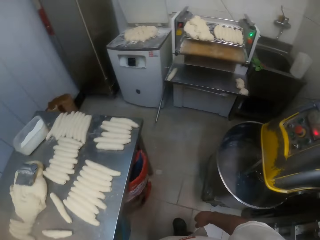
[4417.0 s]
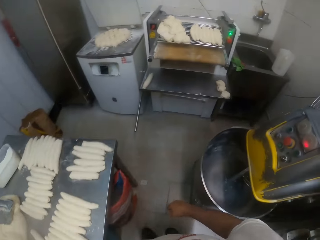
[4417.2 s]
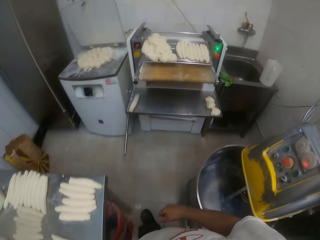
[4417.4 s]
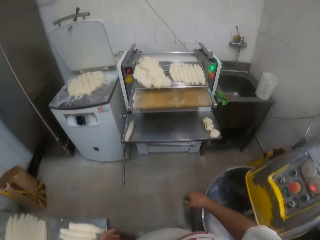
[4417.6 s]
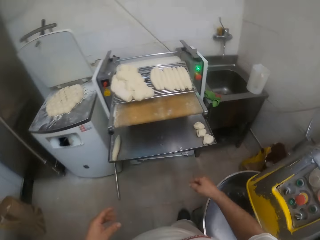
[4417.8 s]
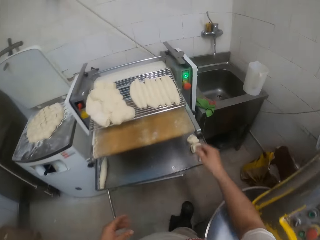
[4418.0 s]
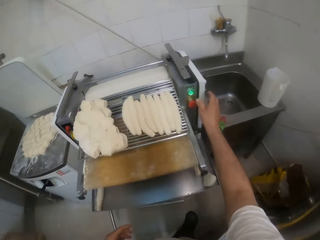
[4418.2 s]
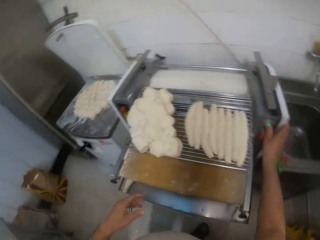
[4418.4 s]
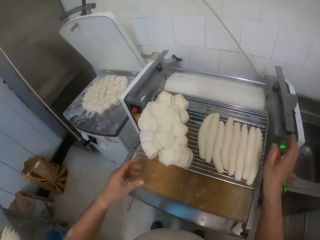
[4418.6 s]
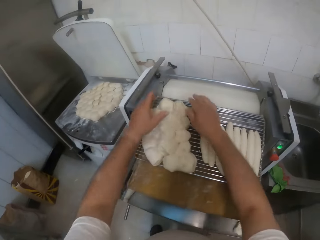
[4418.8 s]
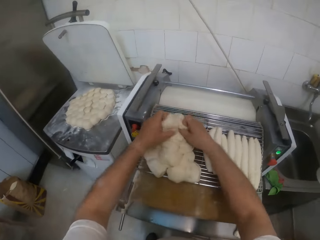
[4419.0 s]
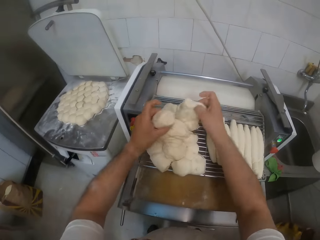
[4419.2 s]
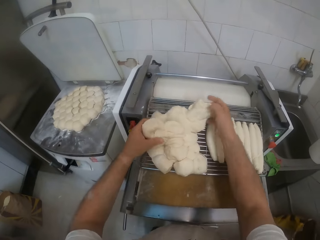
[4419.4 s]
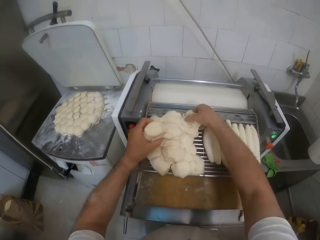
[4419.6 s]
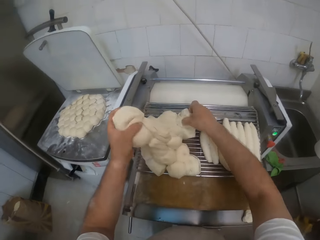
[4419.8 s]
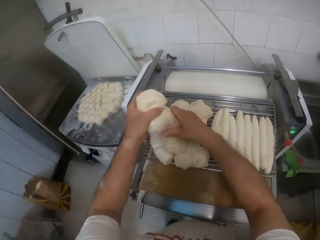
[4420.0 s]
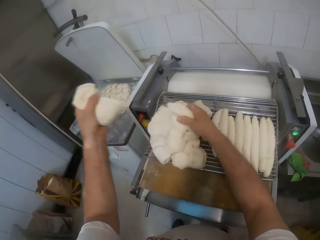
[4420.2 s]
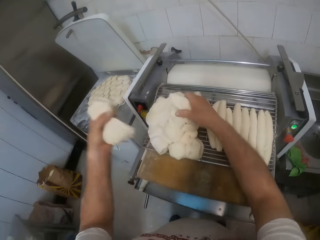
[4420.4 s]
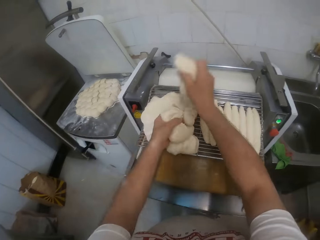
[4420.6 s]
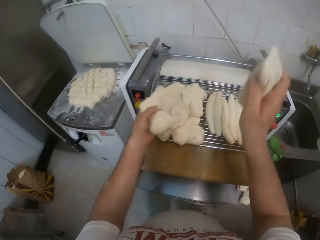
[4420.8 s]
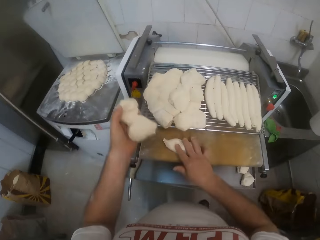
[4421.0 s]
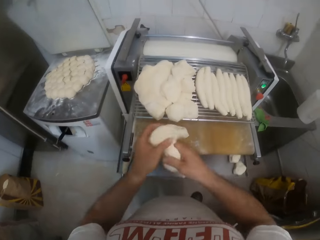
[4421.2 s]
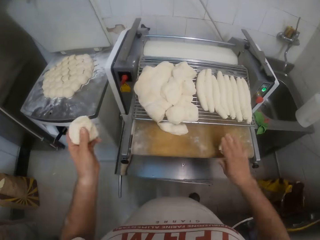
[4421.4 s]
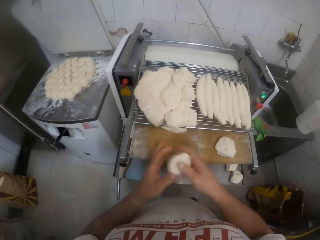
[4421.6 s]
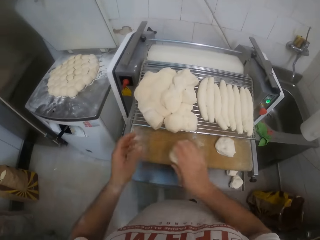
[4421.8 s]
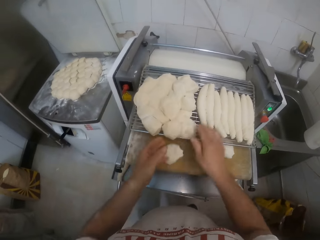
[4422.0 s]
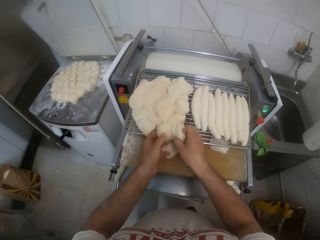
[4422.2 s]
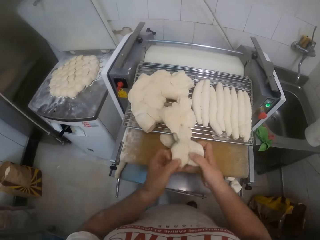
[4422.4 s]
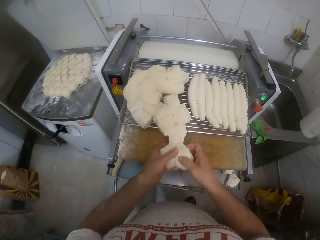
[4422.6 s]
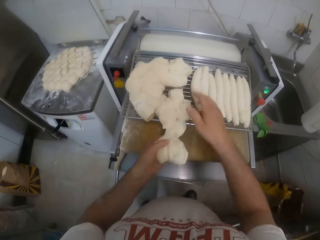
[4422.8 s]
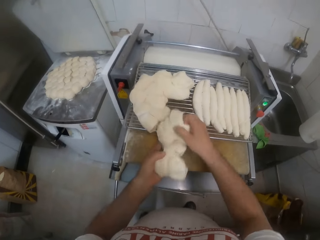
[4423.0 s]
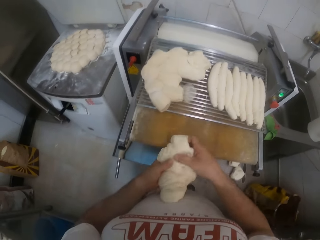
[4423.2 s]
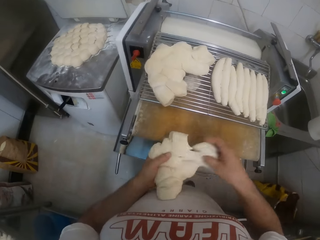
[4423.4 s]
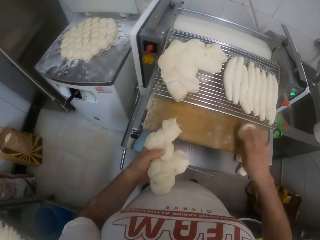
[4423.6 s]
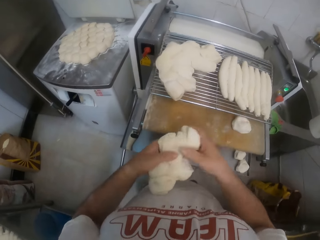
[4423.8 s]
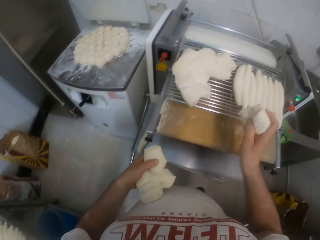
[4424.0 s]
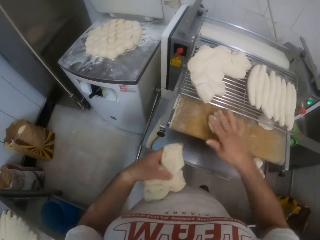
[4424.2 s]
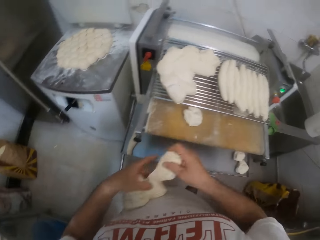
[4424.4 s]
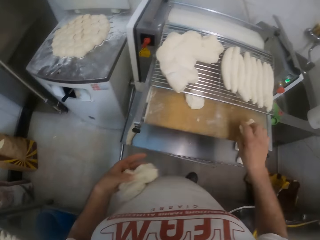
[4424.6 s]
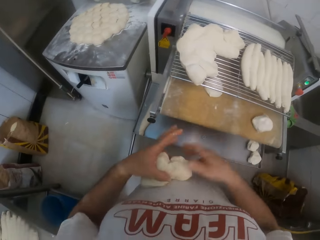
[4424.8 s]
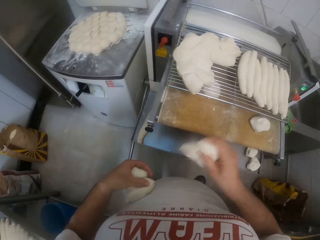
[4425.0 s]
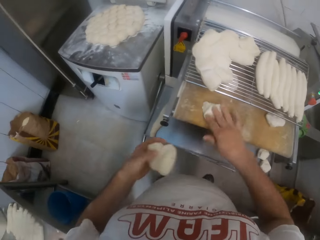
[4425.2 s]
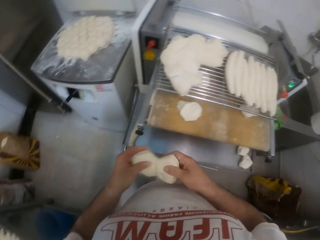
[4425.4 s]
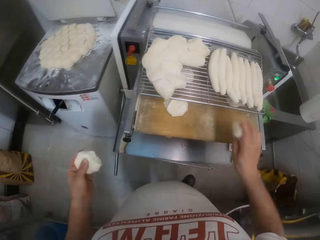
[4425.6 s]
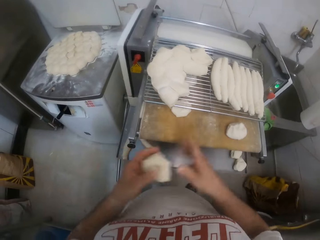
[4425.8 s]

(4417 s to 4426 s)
The camera wearer walks around the bakery. He picks doughs from the dough roller with both hands. He puts the dough in the dough roller with his right hand. He picks doughs from the dough roller with both hands. He puts the dough in the dough roller with his right hand.

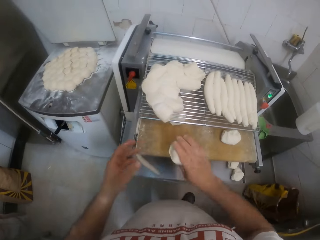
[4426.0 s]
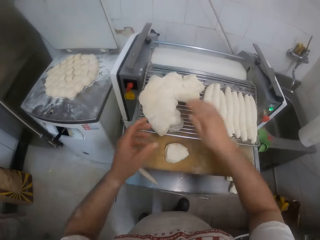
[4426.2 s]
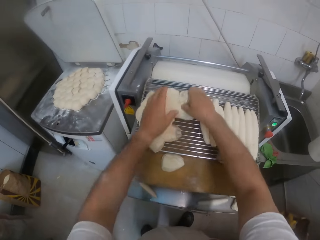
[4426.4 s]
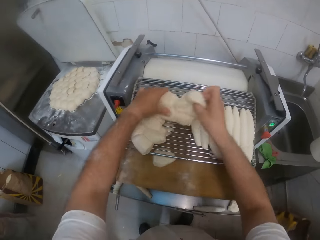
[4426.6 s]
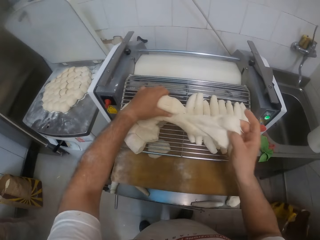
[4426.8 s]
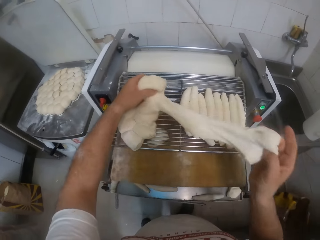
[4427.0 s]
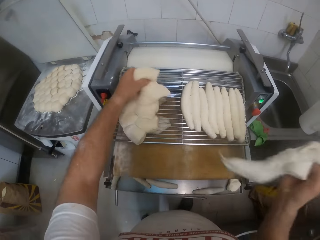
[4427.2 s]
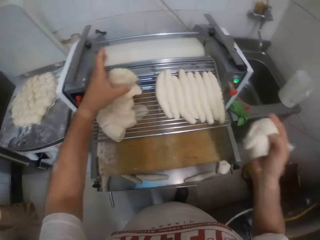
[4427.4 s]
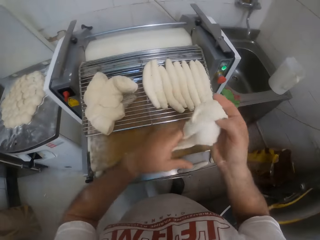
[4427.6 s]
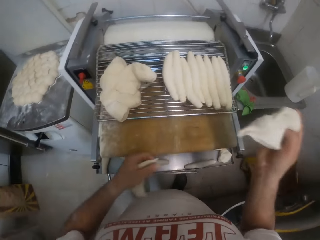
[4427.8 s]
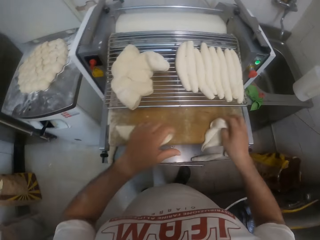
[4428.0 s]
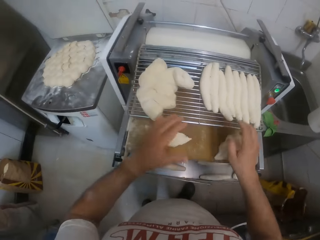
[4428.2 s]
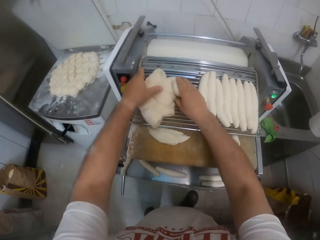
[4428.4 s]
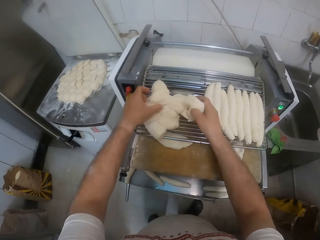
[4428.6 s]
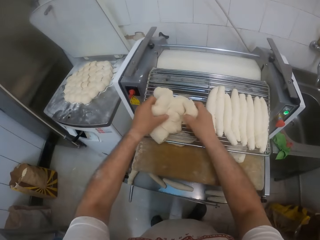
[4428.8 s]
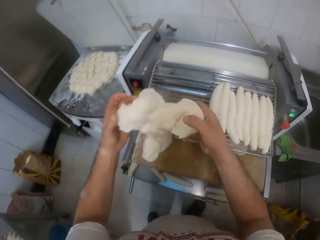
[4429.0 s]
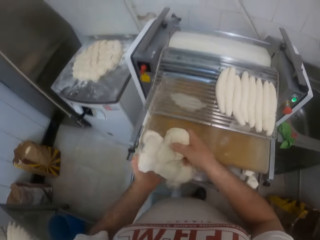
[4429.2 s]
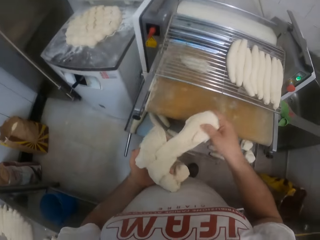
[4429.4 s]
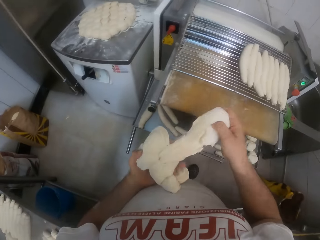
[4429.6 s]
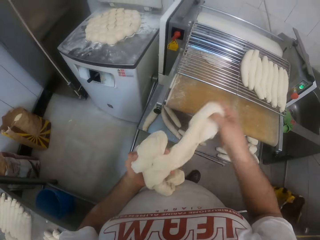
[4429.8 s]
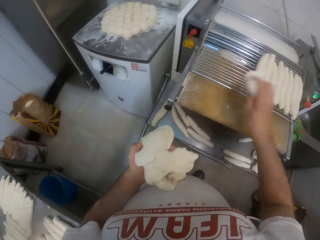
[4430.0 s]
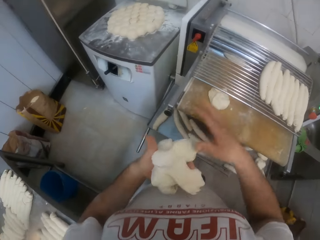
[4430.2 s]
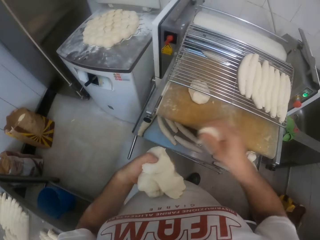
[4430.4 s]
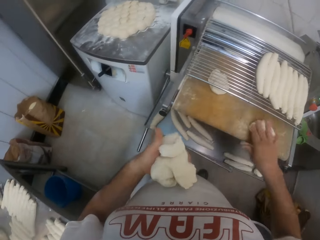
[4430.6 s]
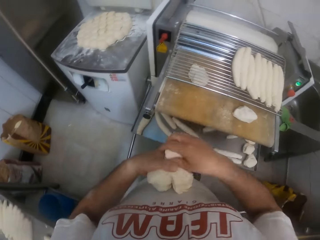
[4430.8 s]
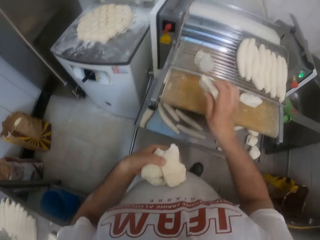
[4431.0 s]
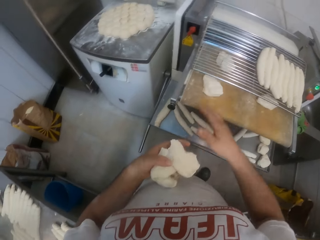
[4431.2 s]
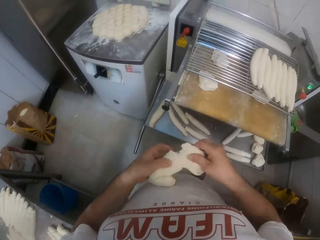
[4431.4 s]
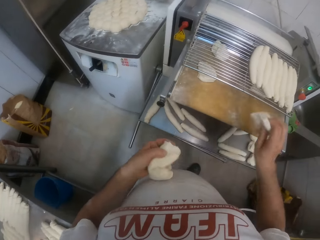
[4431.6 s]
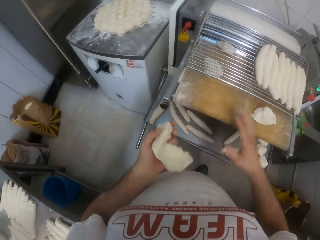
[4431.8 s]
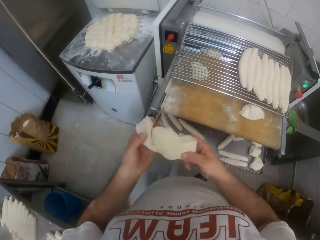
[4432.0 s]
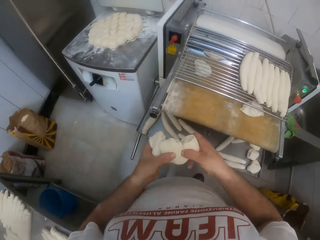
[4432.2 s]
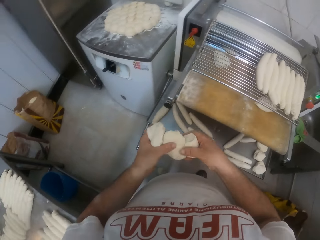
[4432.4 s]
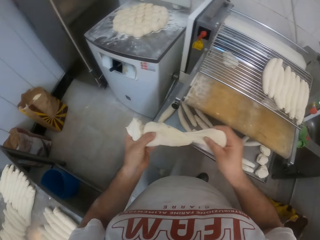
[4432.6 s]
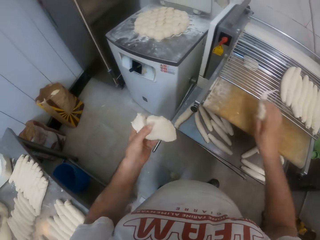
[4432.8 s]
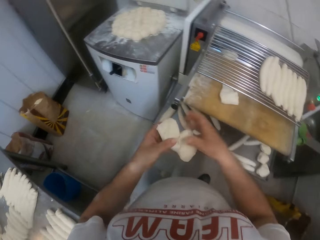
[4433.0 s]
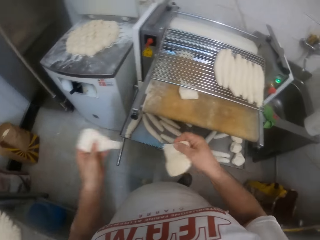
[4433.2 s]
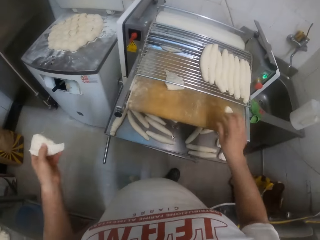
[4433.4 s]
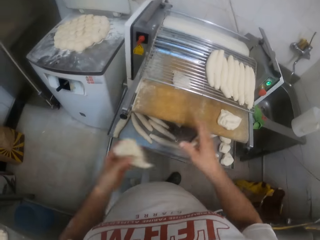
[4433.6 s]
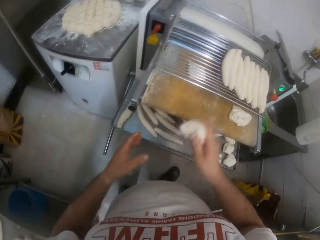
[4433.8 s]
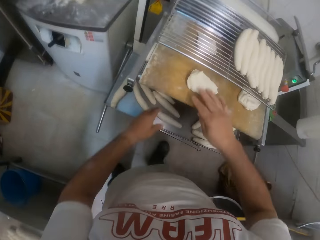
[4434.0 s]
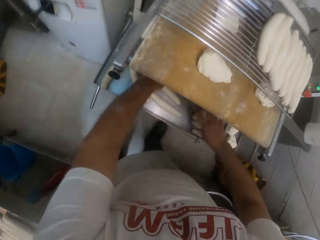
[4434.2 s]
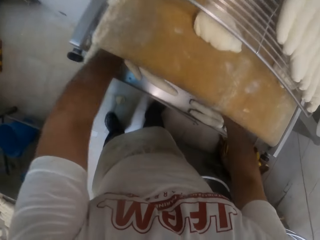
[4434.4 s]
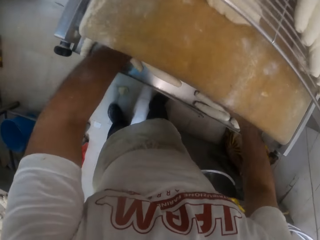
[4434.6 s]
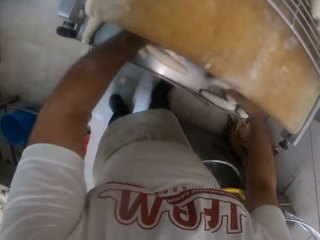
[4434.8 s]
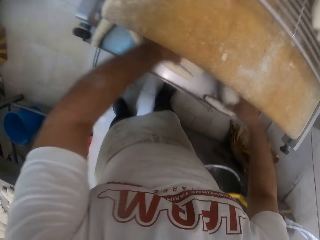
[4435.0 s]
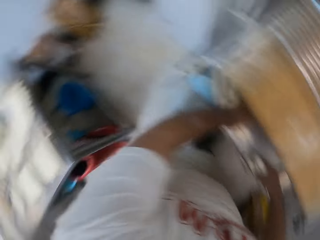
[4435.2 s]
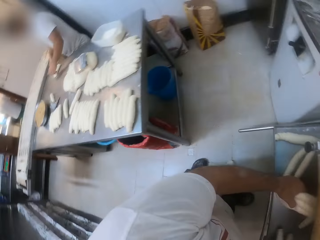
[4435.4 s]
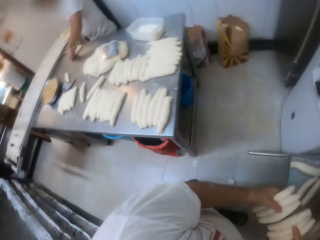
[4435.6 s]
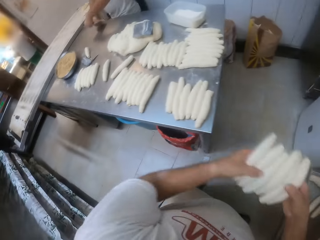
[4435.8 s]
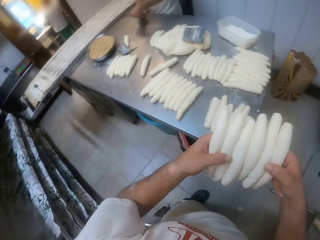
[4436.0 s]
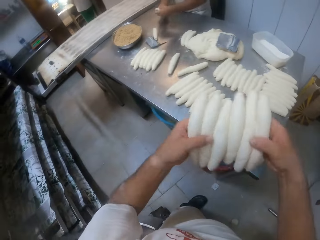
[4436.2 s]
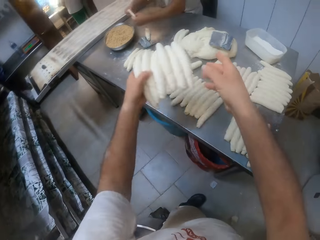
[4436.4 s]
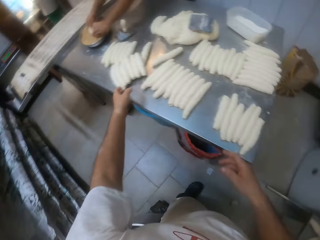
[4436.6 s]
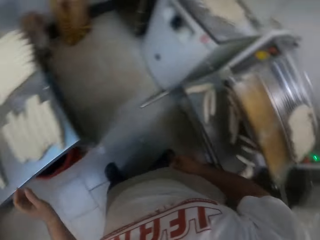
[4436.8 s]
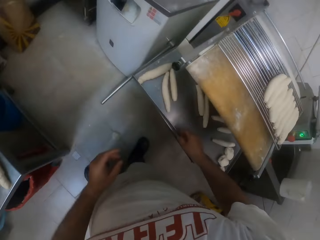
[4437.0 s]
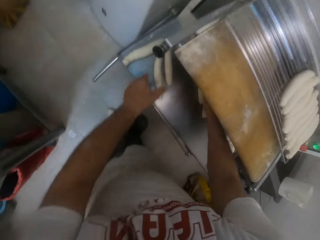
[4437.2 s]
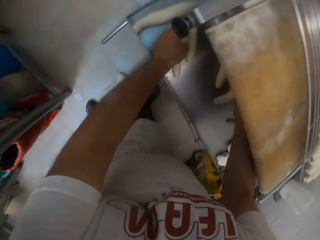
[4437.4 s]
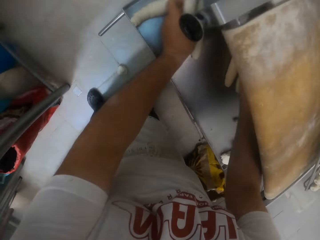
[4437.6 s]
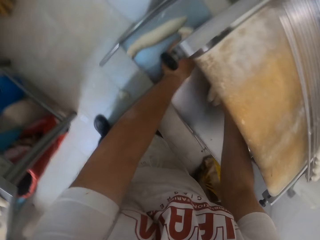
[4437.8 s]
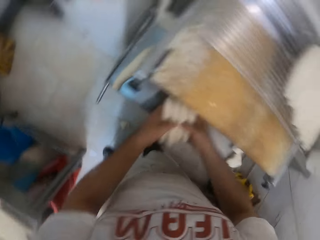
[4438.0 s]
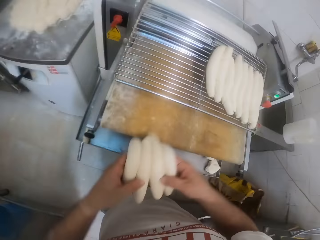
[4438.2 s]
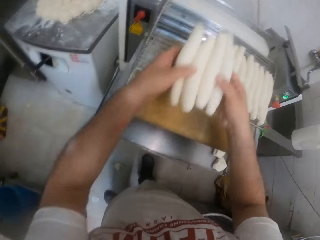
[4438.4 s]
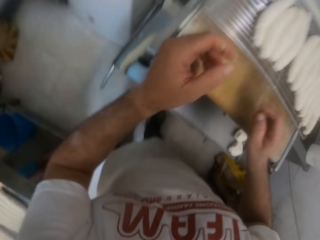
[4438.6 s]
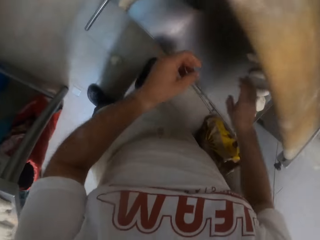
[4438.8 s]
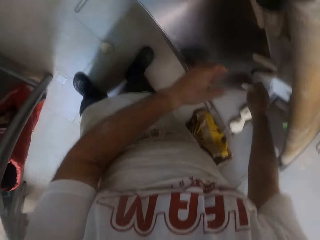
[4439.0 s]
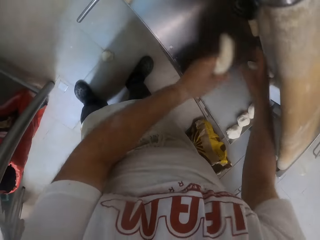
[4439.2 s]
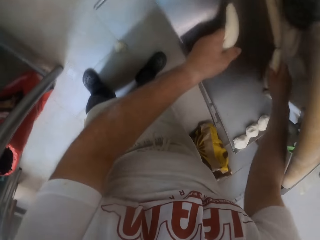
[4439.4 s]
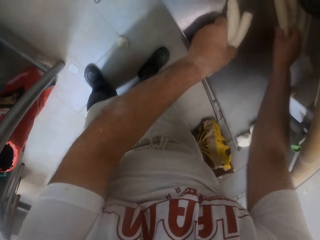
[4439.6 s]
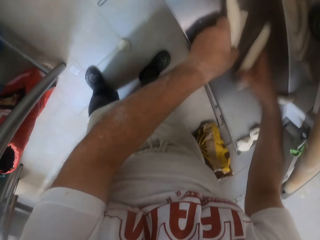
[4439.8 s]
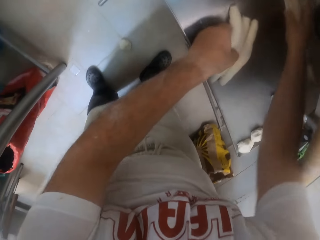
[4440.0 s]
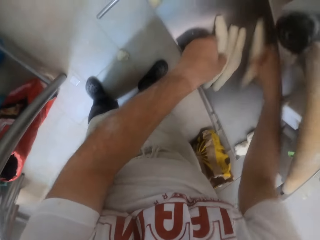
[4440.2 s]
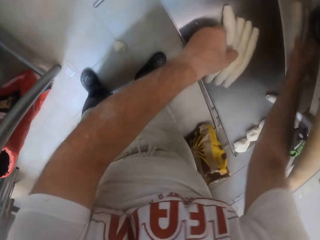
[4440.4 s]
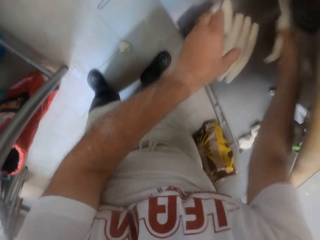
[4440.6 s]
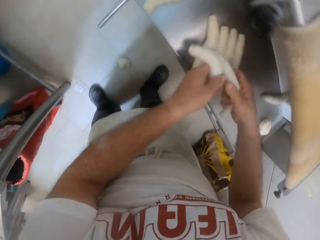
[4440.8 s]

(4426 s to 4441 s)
The camera wearer picks doughs from the dough roller or dough sheeter with both hands. He puts the dough in the dough roller with both hands. He picks doughs from the dough roller with both hands. He puts the dough in the dough roller with his right hand. He picks up the rolled doughs from the dough sheeter and looks around the bakery. He carries doughs from the dough roller's tray with both hands. He drops the doughs on the workbench with both hands. He looks around the bakery. He picks up the rolled doughs from the dough sheeter. He drops the doughs on the dough roller with both hands. He picks up the rolled doughs from the dough sheeter.
